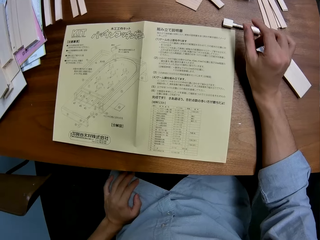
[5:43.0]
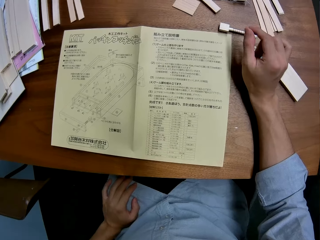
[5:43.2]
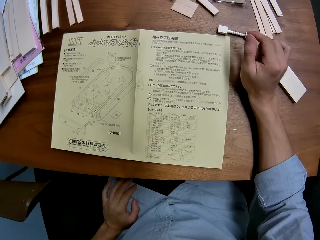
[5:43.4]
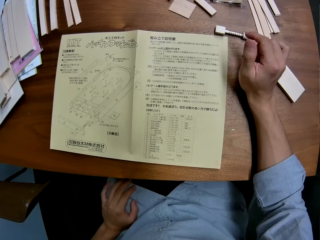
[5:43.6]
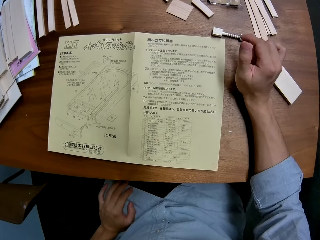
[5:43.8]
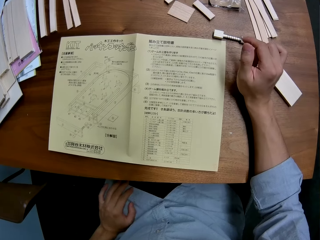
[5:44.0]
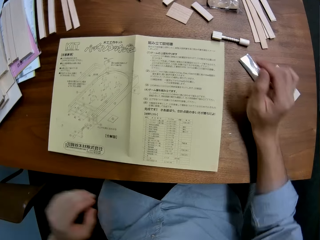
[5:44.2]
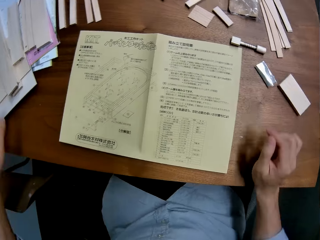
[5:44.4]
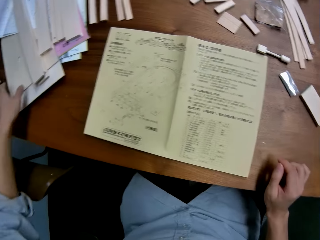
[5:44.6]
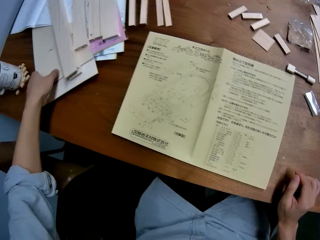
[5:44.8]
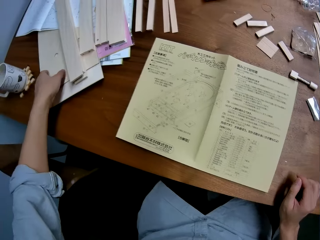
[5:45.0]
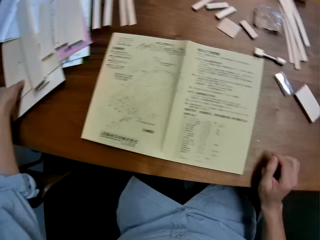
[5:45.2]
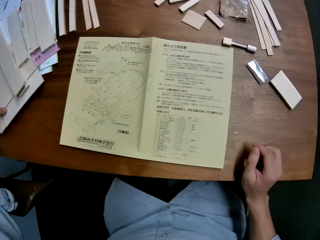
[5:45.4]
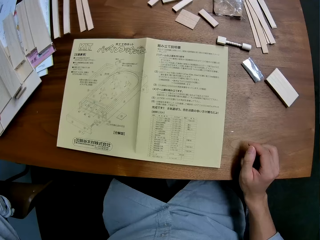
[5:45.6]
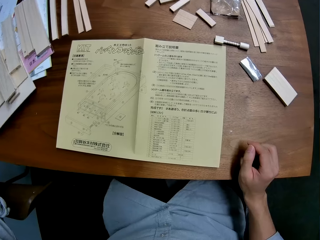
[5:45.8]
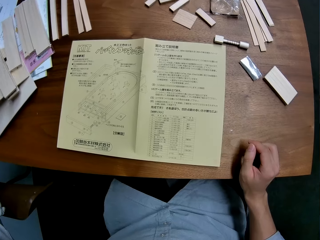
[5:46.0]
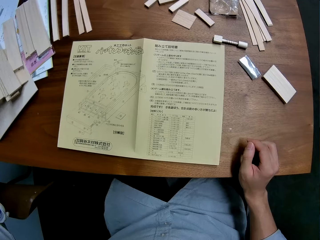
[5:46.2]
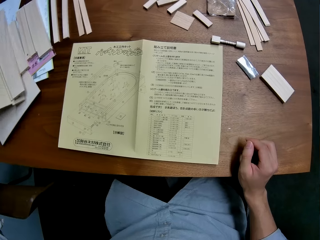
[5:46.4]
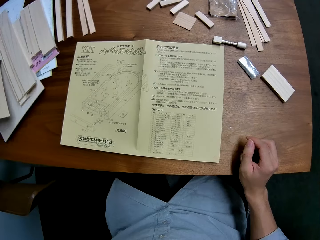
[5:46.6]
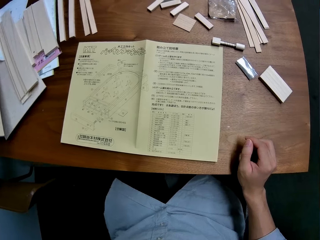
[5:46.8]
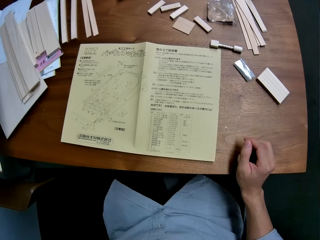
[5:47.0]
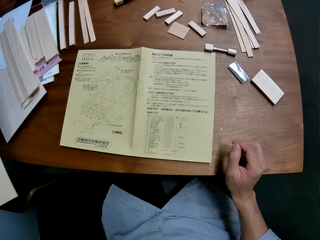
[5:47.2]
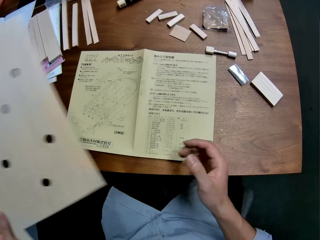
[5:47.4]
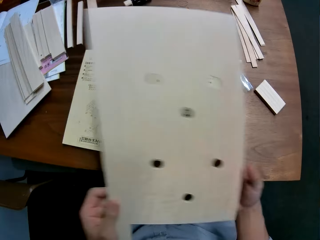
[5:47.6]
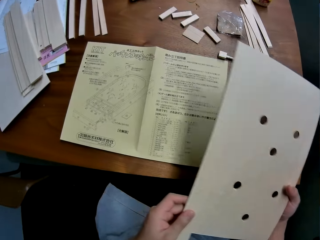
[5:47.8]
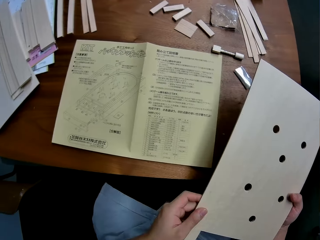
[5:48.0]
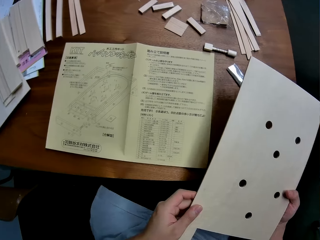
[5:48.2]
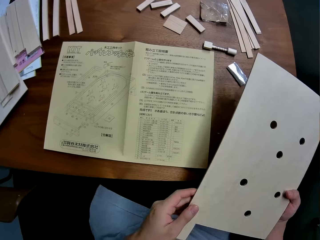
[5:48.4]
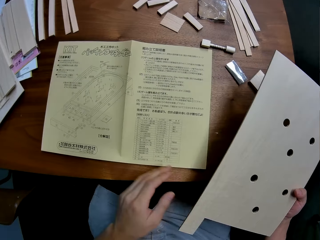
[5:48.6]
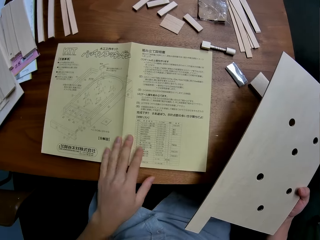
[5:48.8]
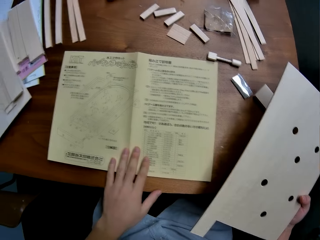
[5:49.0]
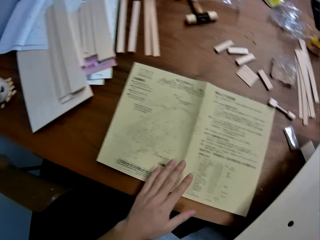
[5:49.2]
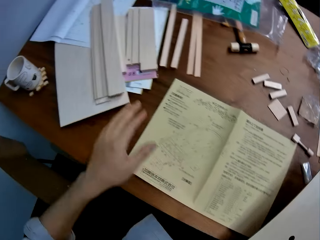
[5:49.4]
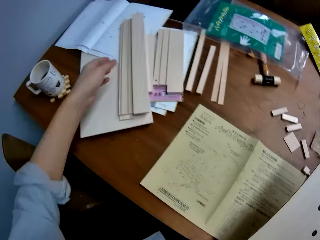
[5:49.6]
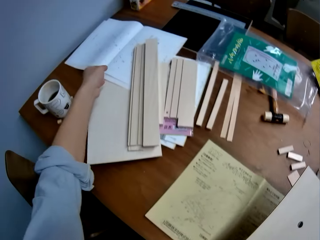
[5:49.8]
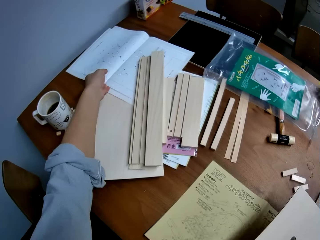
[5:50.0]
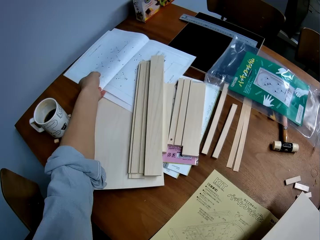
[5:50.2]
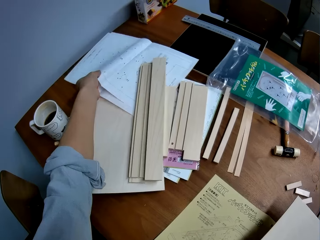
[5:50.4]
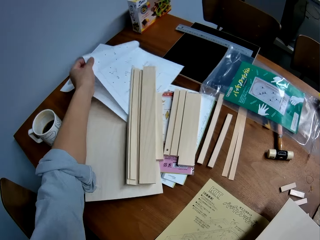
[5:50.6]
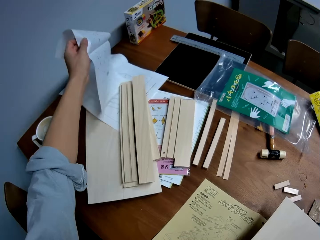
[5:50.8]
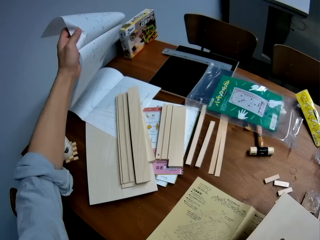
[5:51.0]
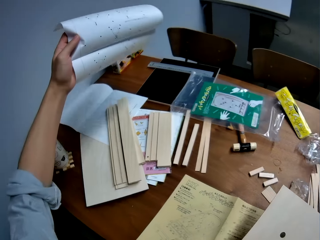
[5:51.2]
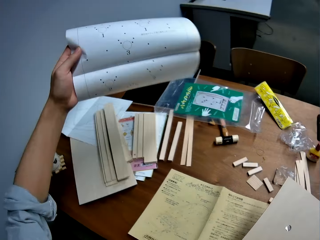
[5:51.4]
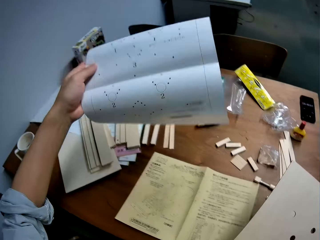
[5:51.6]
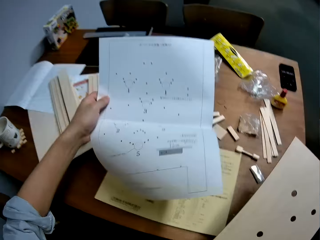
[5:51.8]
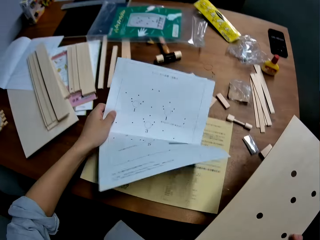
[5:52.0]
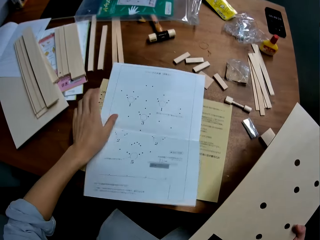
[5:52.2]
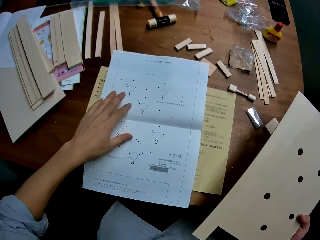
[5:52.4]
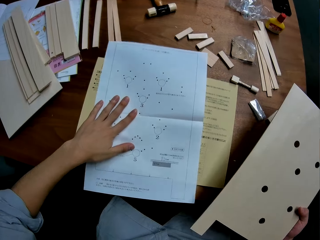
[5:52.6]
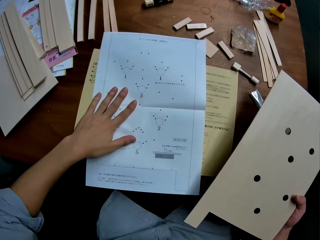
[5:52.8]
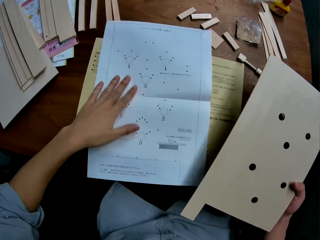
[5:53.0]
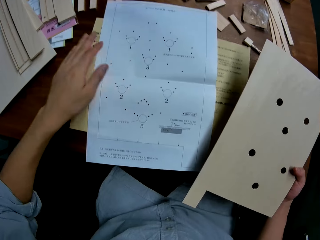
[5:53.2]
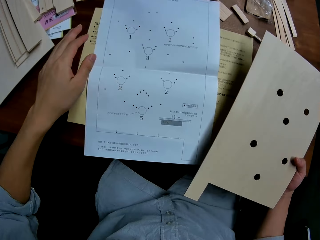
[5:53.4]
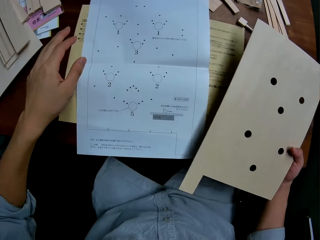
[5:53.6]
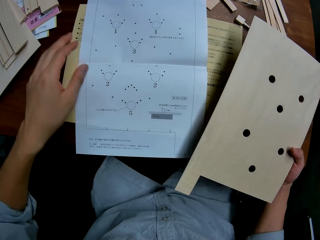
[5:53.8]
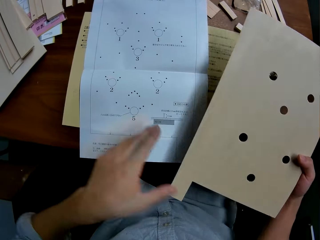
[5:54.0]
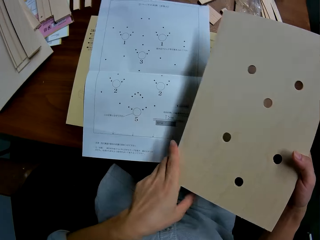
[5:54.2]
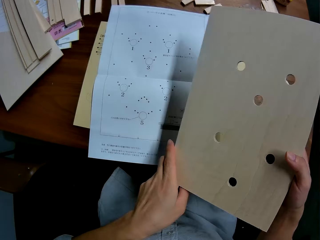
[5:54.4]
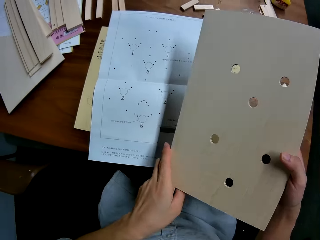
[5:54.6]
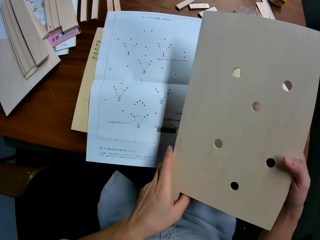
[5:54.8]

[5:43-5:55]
The camera wearer holds the piece of wood. He puts his hand on his lap. He drops down the piece of wood. He stretches his hand towards the wood. He takes the wood from the table. He holds the wood. He holds the wood with both hands. He holds the wood. He puts his hand on the paper. He takes a sheet of paper from the table. He lifts the paper. He drops the sheet of paper on the table. He holds down the paper.

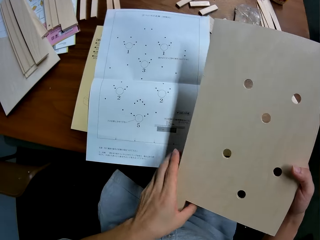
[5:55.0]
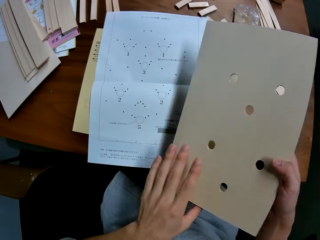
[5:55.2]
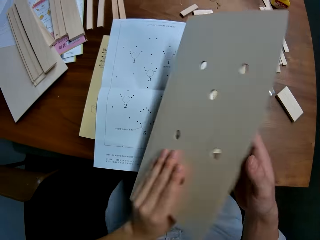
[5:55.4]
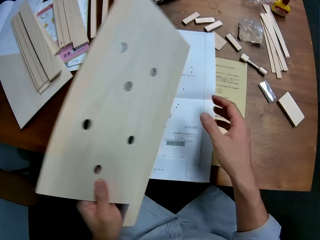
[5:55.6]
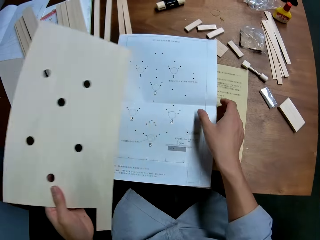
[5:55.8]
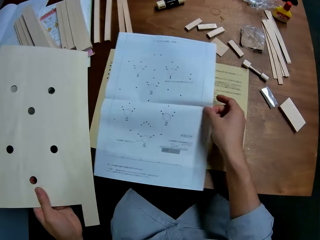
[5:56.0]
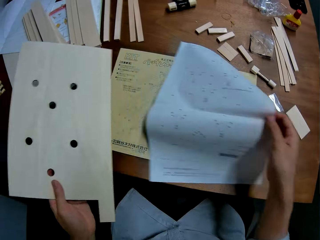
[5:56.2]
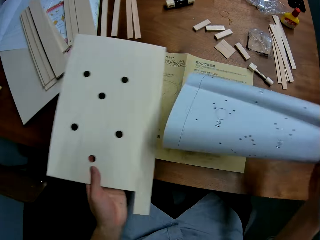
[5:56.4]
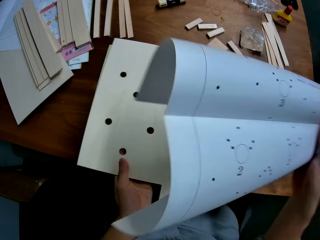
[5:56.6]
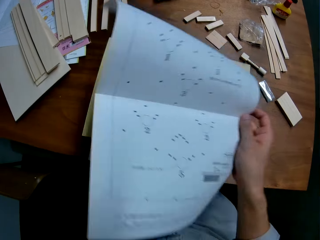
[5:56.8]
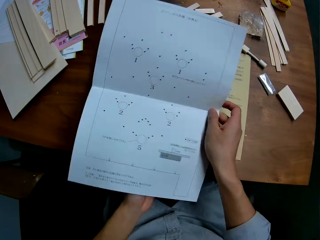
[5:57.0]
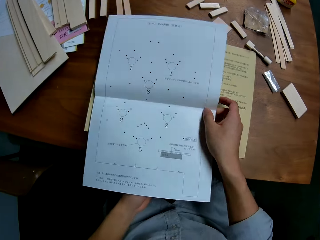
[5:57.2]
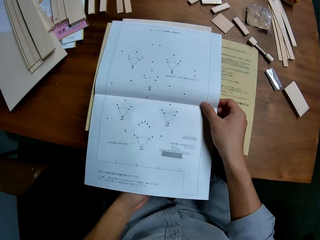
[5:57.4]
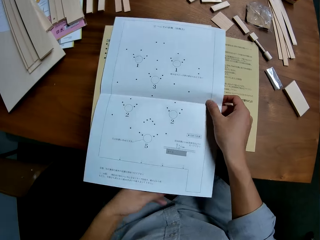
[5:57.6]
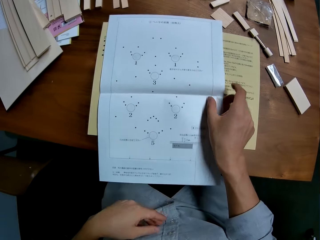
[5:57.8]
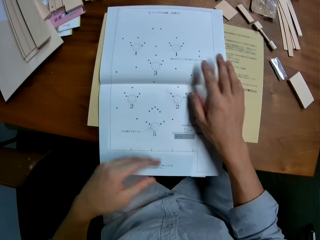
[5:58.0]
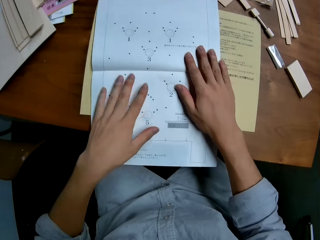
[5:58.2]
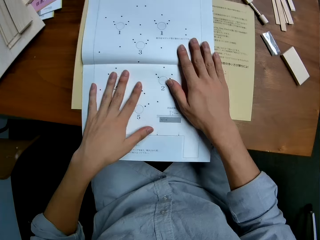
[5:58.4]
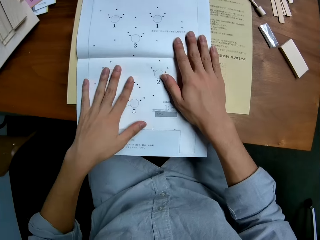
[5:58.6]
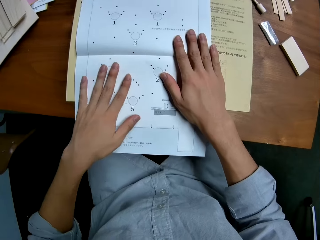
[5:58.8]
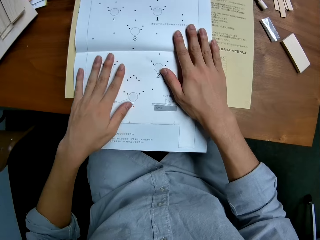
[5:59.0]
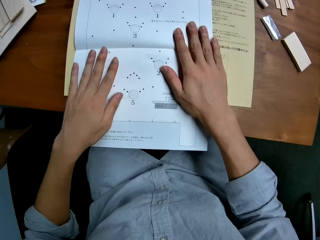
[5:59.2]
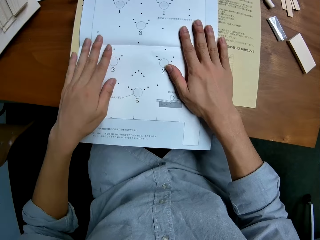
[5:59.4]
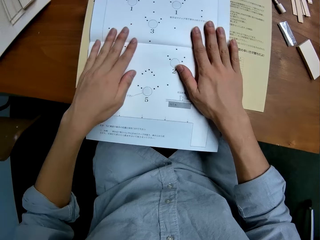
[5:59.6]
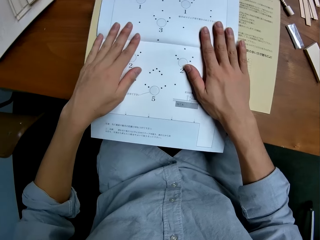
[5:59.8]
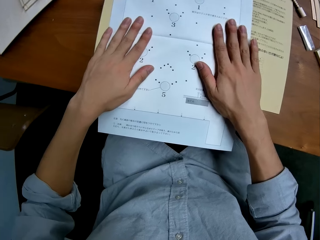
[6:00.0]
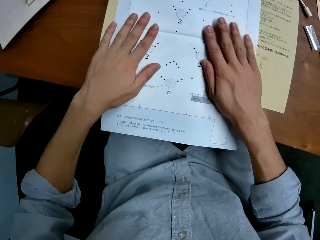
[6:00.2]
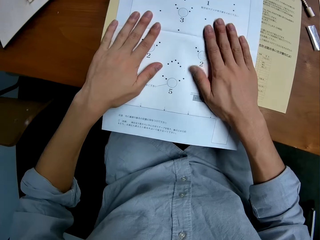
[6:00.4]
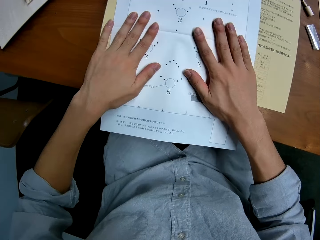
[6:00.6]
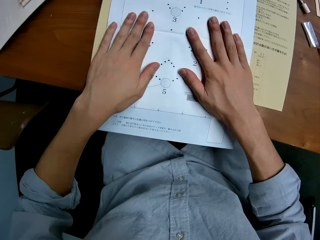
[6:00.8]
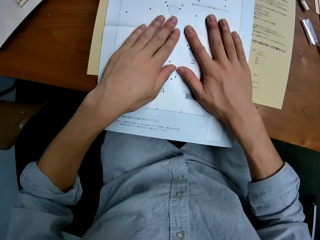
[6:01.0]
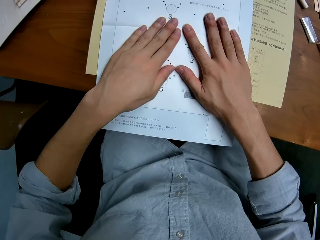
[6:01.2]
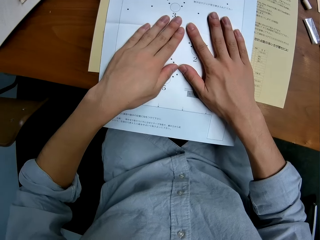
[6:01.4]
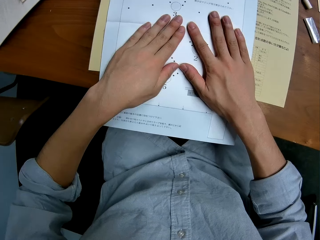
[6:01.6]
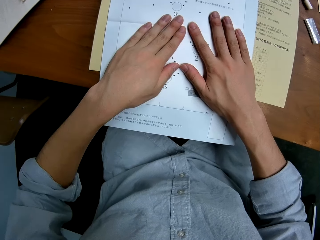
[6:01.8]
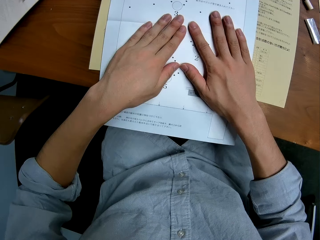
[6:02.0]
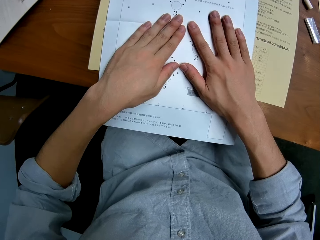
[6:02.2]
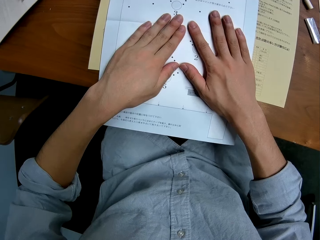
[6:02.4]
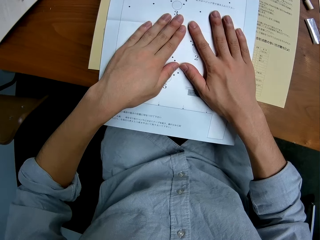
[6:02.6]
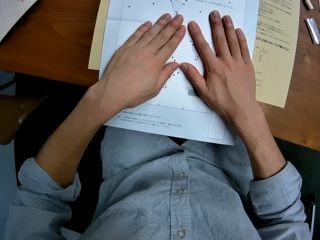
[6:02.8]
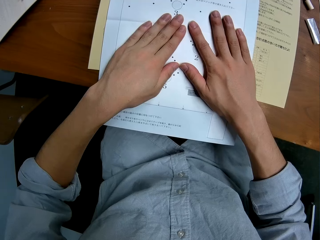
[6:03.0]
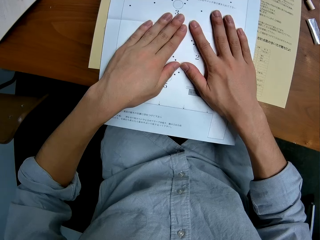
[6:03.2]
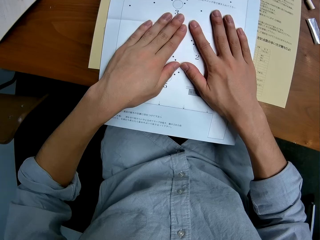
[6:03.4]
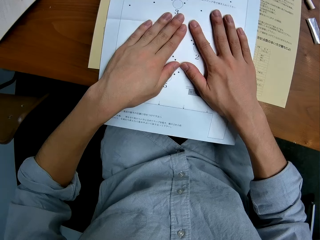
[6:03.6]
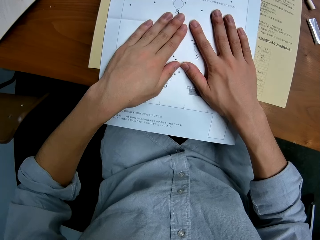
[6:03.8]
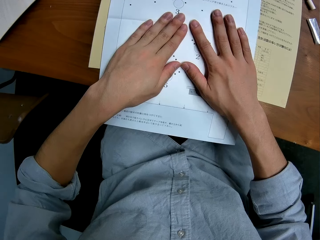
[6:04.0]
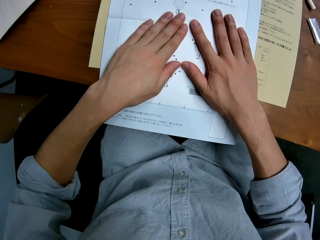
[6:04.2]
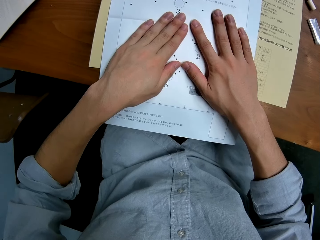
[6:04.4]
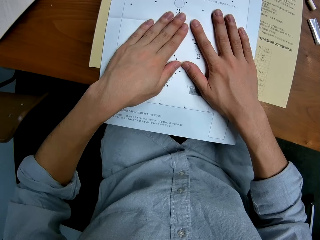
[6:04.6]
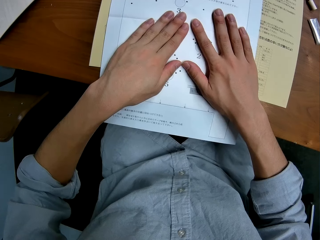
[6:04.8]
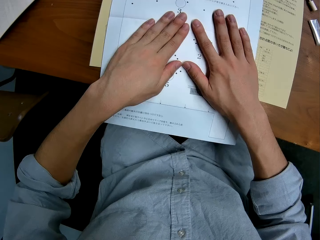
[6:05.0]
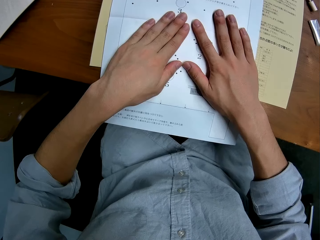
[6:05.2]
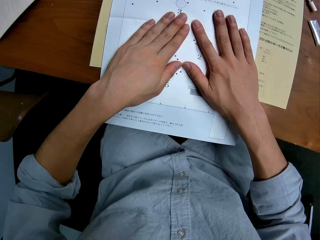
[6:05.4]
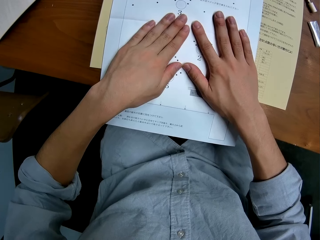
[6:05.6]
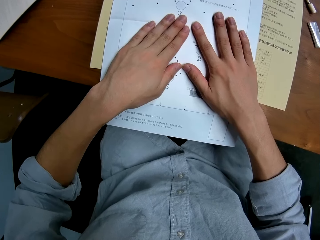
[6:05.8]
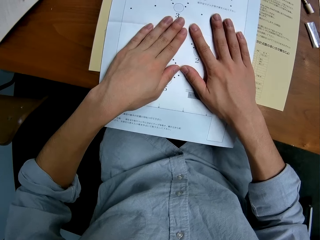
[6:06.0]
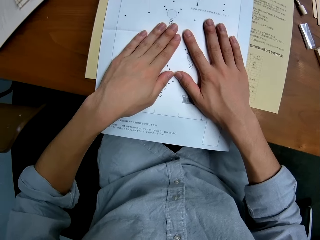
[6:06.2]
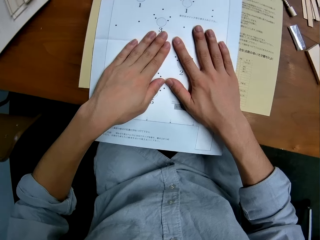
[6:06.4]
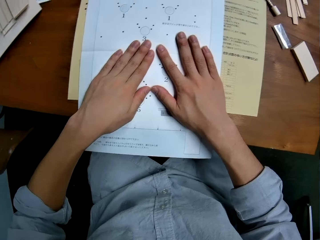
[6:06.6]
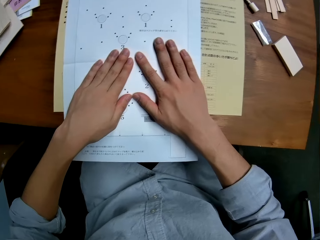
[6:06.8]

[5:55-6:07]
The camera wearer holds the wood with both hands. He holds the wood. He takes the sheet of paper from the table. He puts the paper on top of the wood. He drops the sheet of paper and the wood on the table. He holds down the paper. He straightens the paper with his hands.
